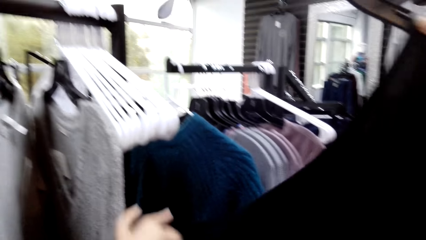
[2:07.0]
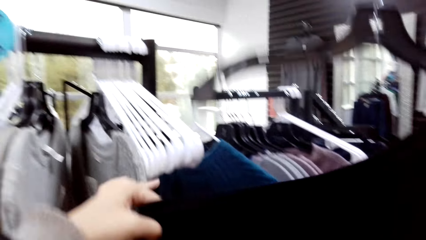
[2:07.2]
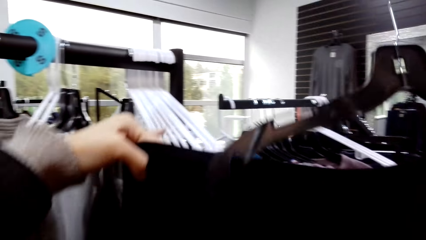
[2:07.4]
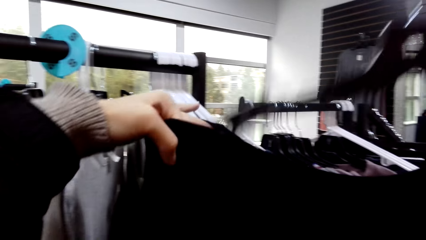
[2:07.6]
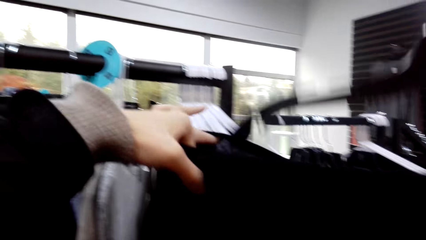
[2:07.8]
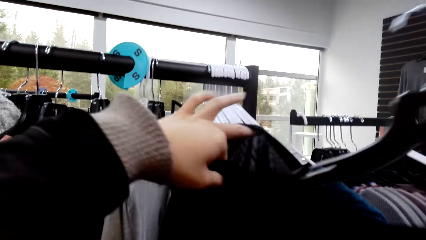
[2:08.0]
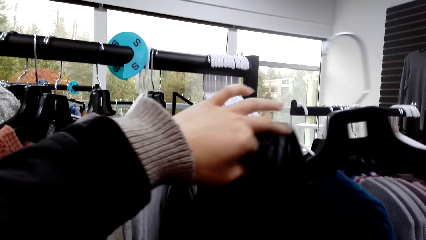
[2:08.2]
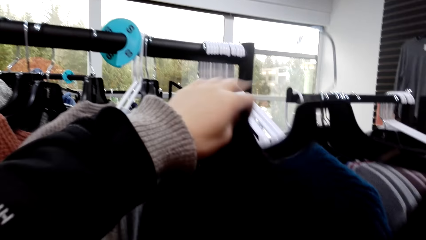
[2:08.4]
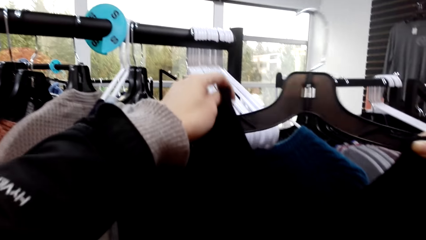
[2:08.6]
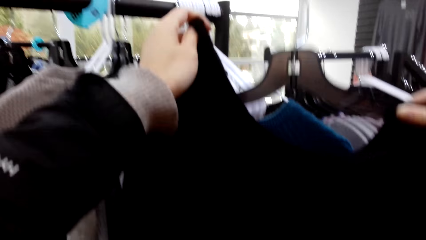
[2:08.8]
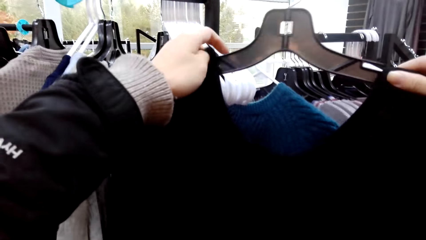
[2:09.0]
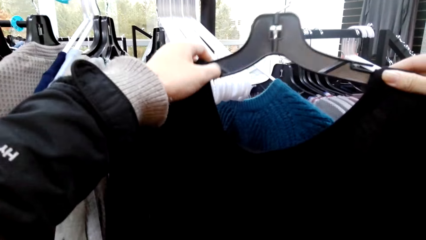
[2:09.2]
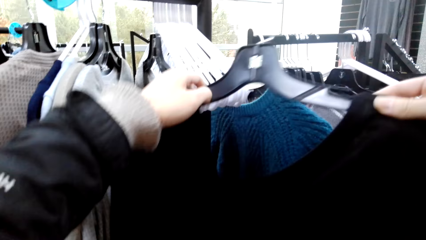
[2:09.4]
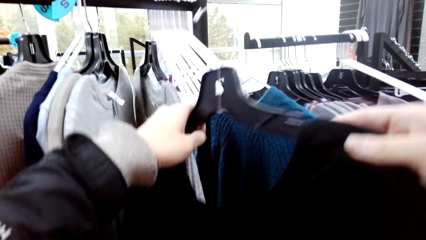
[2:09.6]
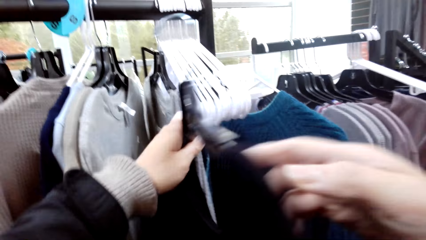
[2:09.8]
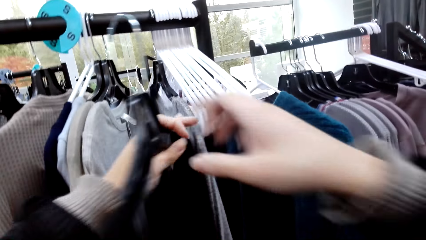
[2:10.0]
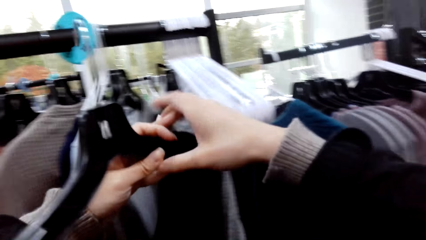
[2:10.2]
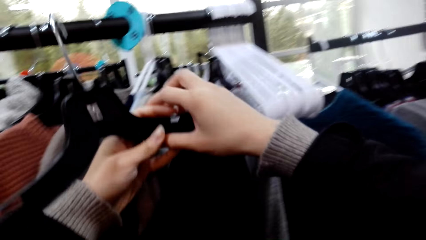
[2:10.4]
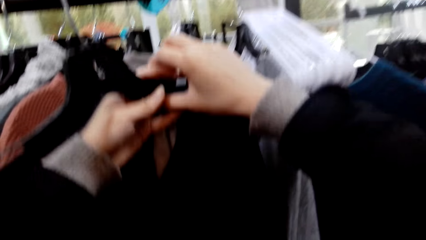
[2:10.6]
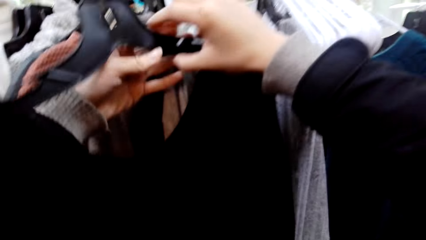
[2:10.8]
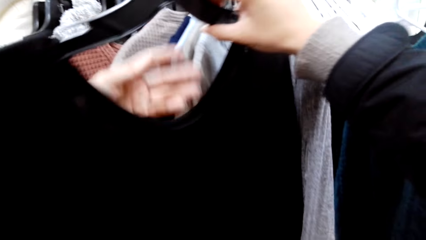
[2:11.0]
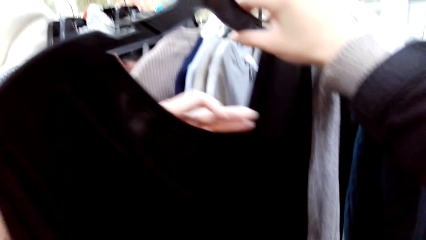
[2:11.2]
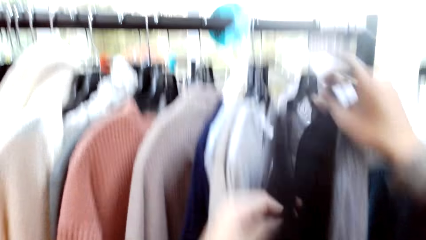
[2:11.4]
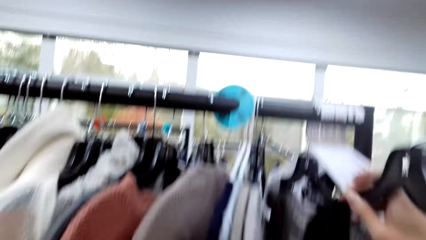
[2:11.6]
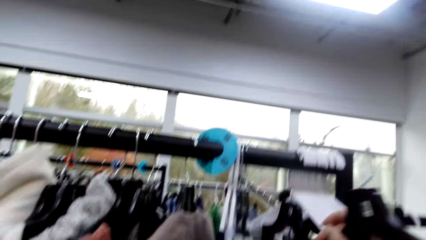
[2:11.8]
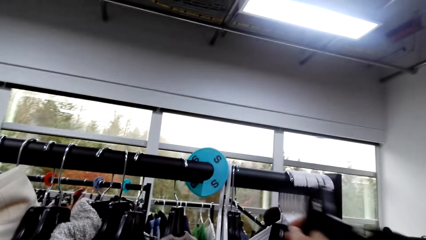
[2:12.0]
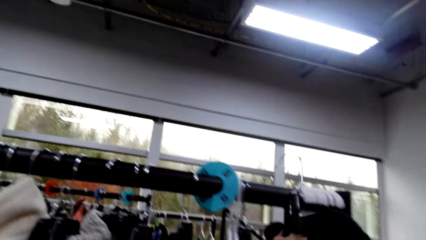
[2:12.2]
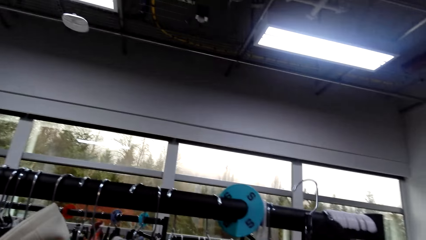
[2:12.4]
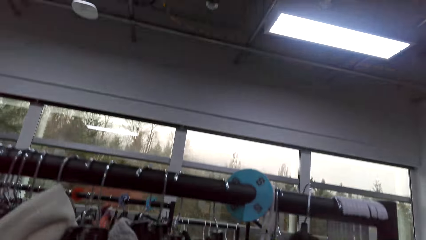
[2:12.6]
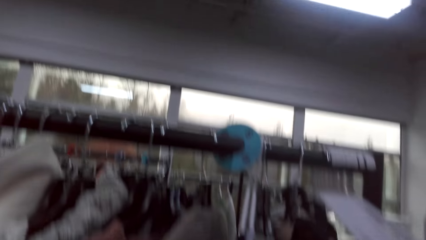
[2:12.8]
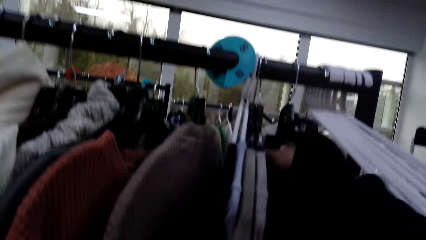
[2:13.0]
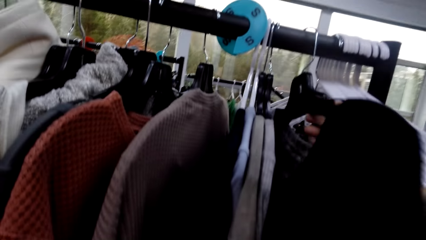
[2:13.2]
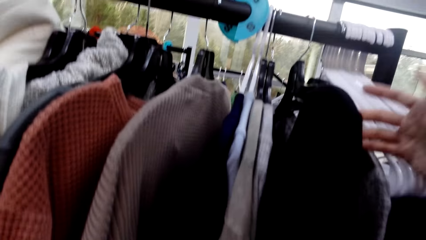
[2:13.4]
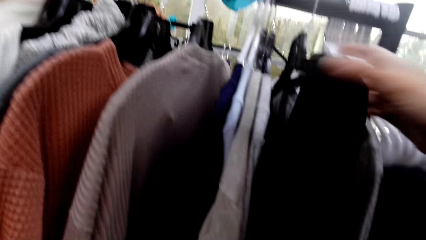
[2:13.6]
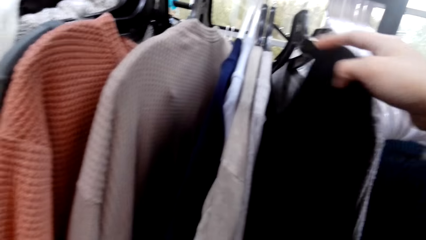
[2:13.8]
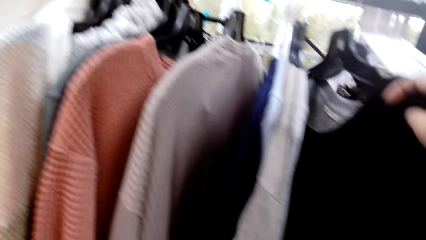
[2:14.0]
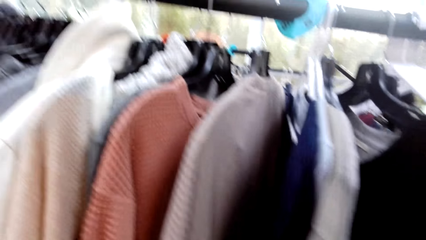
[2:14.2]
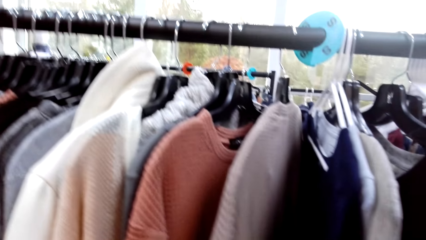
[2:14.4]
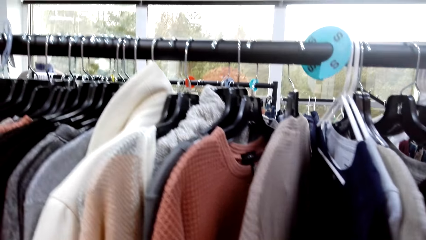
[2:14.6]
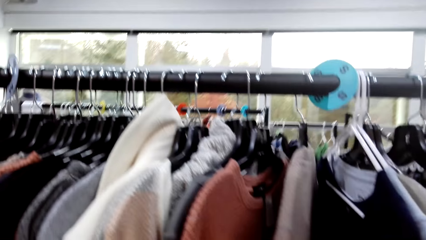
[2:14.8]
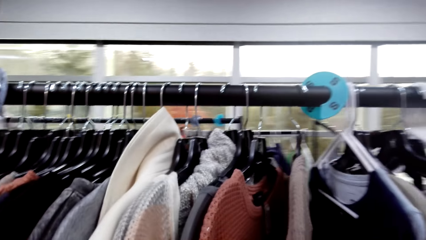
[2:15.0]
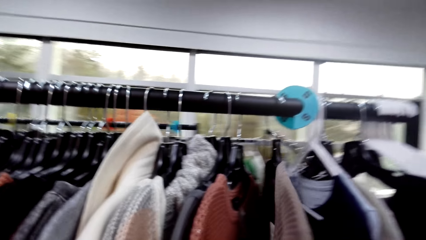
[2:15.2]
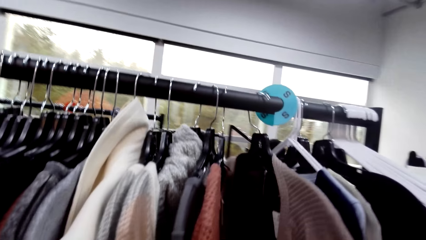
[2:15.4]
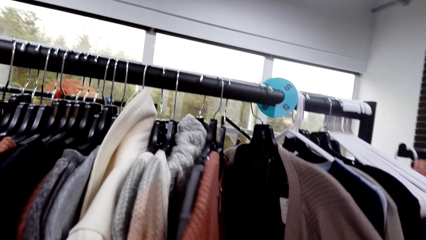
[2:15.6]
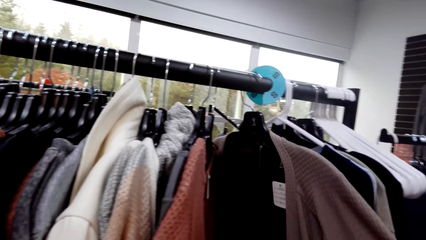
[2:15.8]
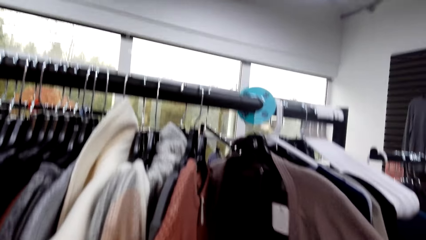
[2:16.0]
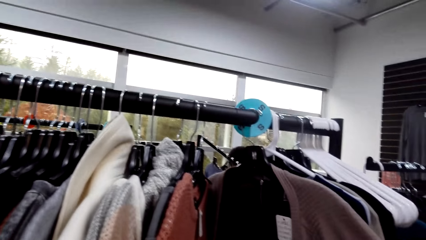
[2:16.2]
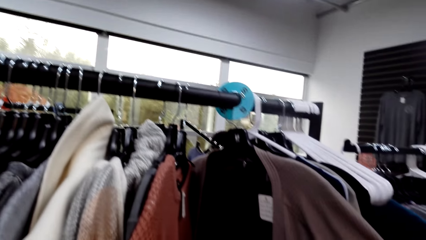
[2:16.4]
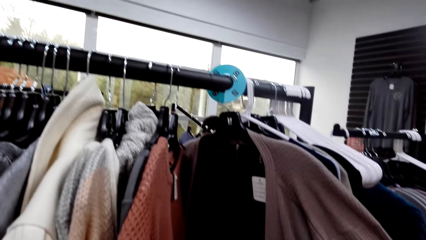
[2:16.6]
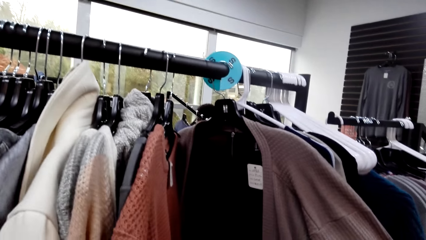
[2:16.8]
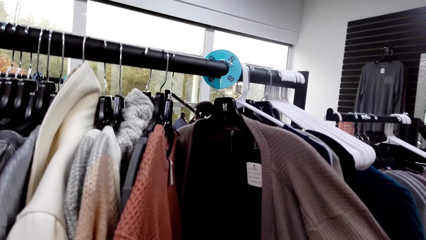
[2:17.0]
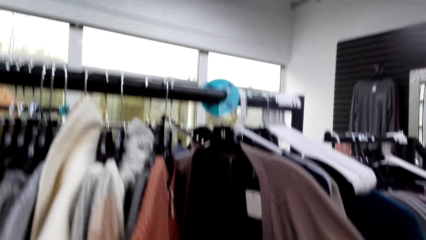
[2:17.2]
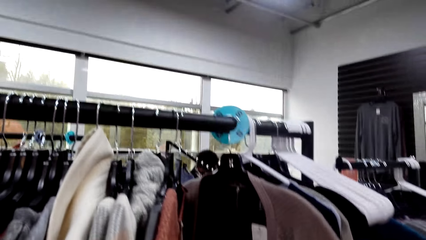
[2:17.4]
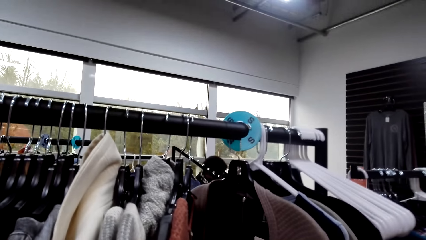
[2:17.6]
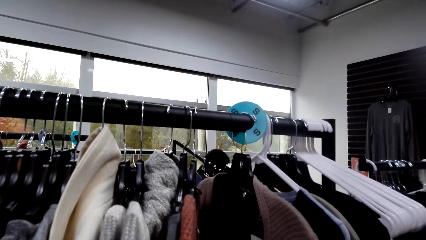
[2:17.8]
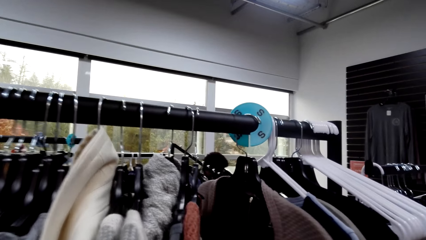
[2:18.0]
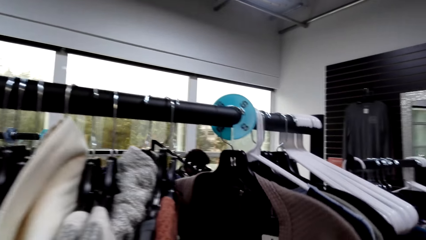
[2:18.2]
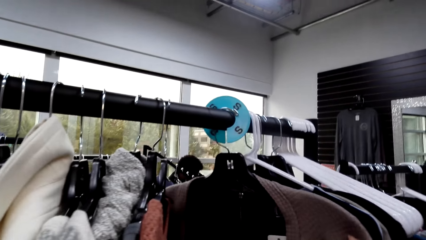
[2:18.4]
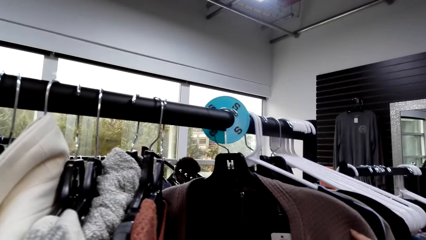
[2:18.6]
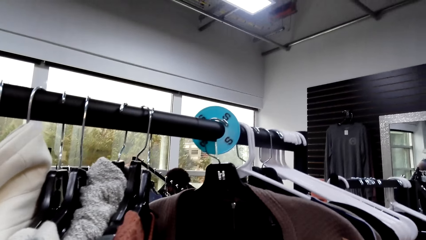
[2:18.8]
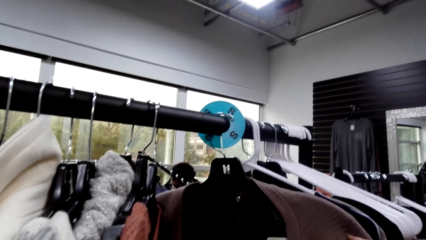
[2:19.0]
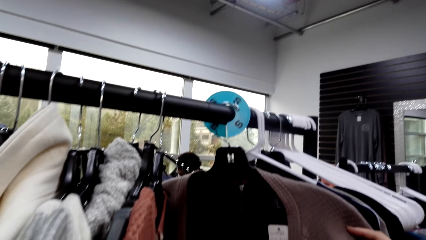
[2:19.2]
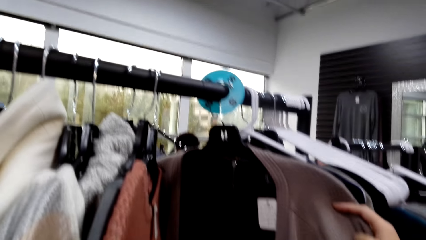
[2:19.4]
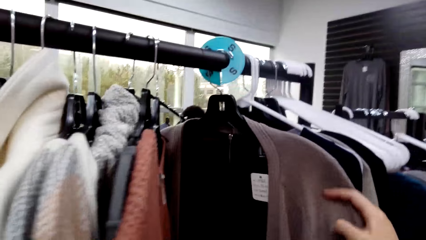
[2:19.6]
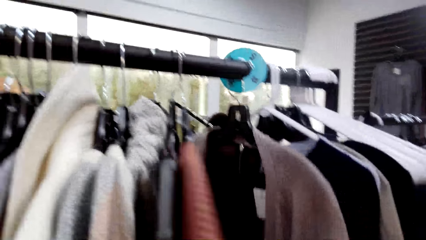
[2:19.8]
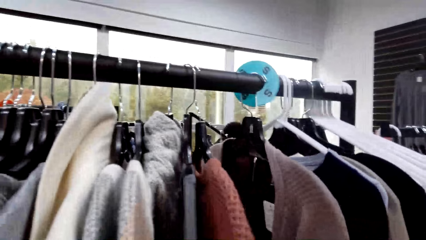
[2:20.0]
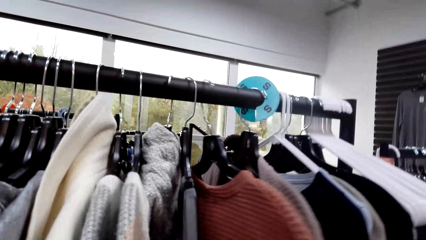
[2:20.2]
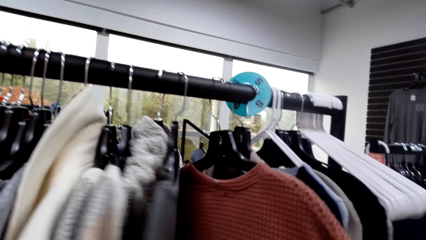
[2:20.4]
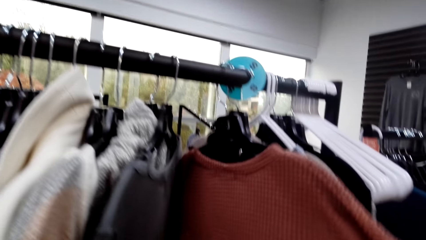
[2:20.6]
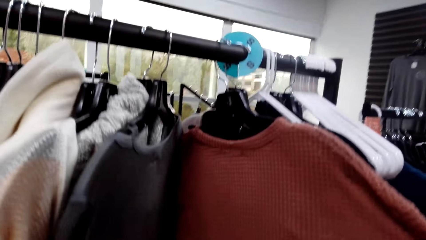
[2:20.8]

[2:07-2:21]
The camera wearer puts the sweater shoulder on the hanger. They hang the sweater on the steel rod. They move. They select clothes in the clothes hanger.
